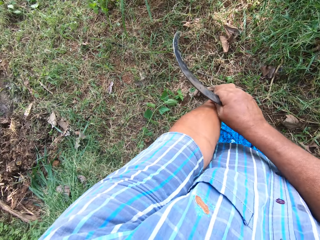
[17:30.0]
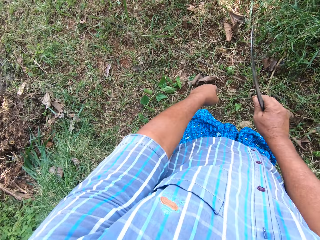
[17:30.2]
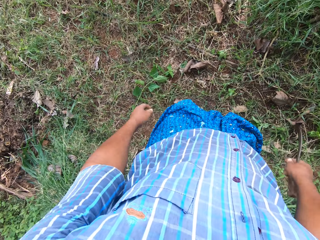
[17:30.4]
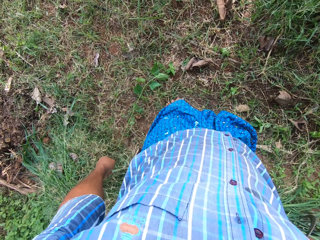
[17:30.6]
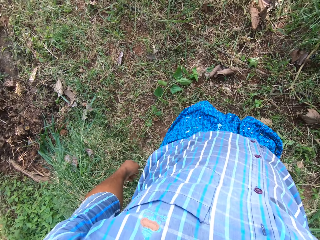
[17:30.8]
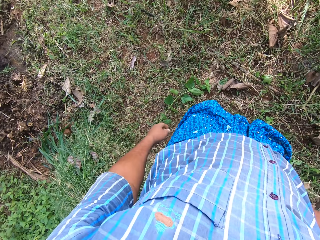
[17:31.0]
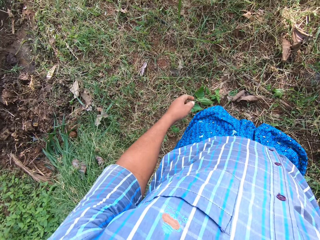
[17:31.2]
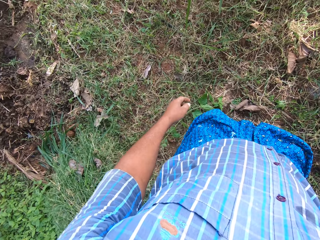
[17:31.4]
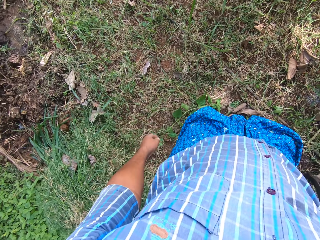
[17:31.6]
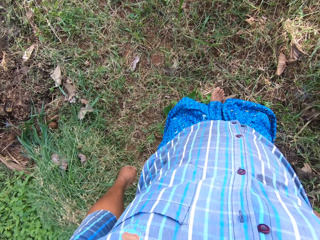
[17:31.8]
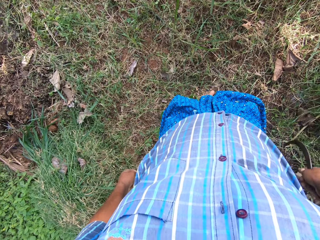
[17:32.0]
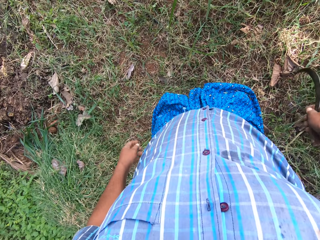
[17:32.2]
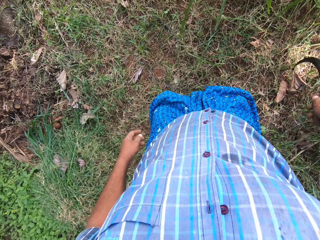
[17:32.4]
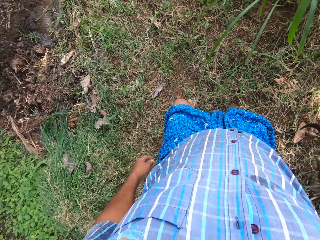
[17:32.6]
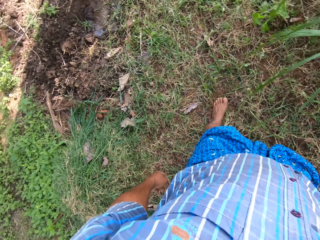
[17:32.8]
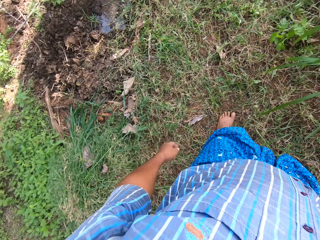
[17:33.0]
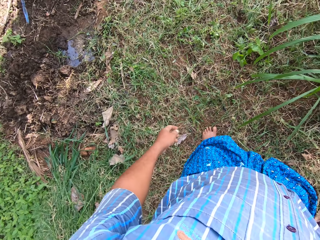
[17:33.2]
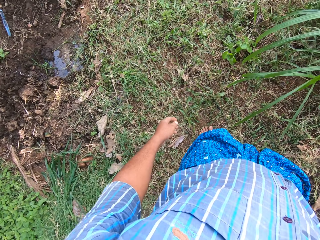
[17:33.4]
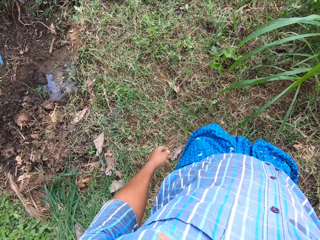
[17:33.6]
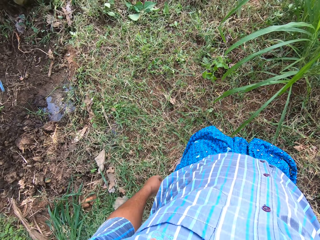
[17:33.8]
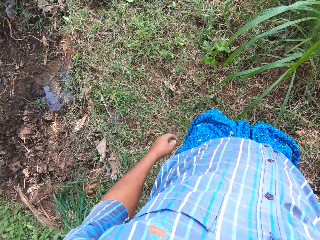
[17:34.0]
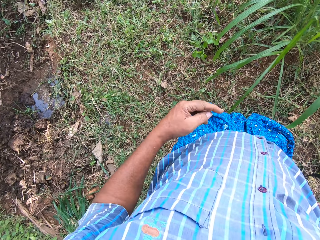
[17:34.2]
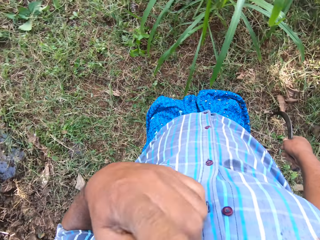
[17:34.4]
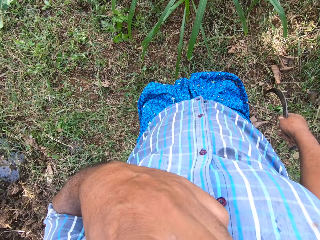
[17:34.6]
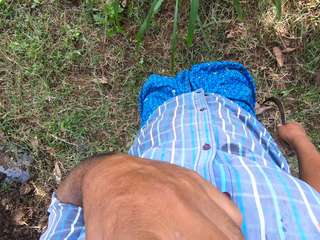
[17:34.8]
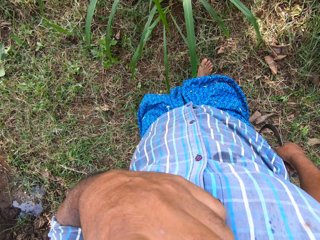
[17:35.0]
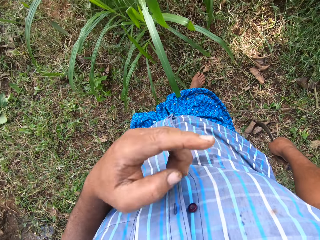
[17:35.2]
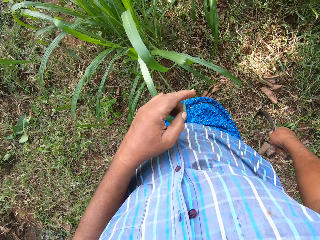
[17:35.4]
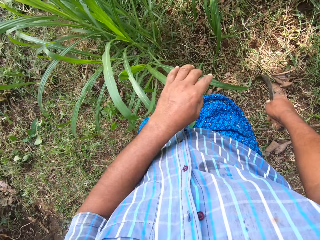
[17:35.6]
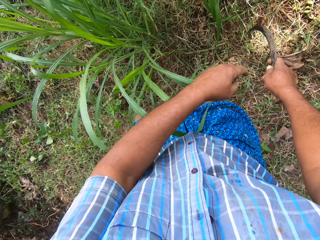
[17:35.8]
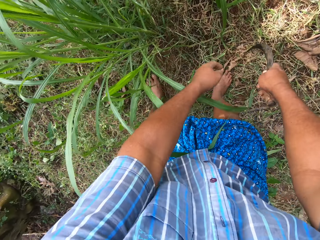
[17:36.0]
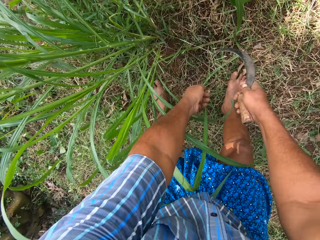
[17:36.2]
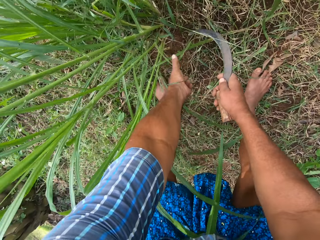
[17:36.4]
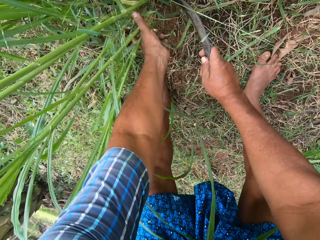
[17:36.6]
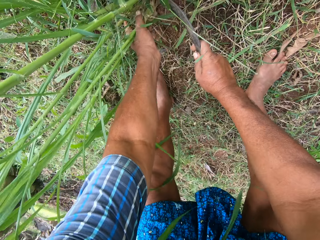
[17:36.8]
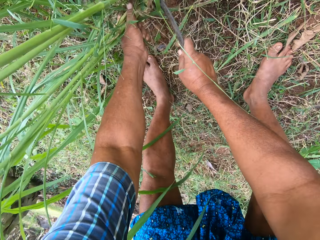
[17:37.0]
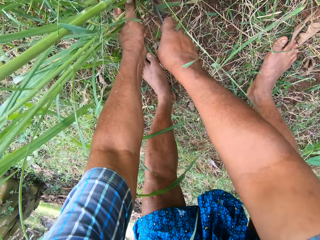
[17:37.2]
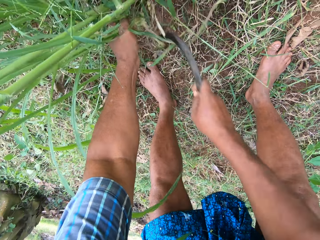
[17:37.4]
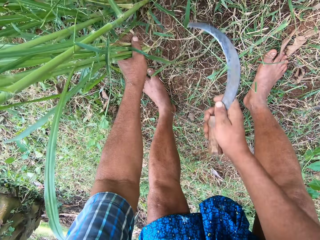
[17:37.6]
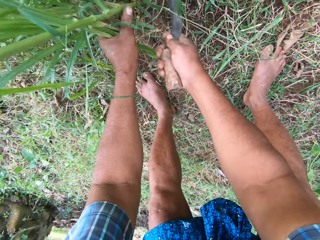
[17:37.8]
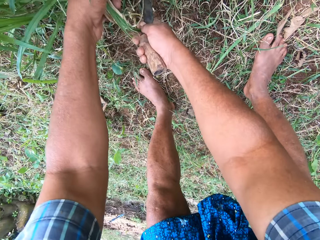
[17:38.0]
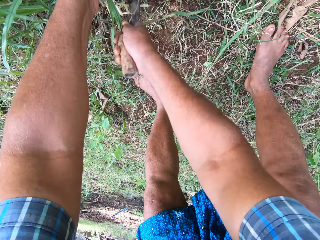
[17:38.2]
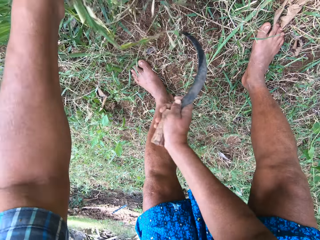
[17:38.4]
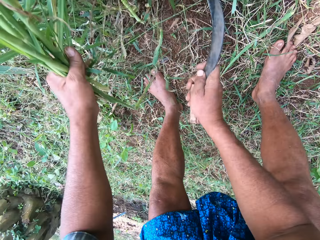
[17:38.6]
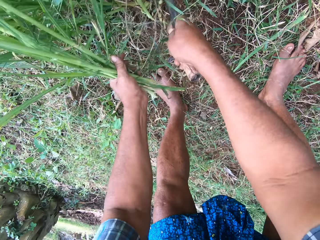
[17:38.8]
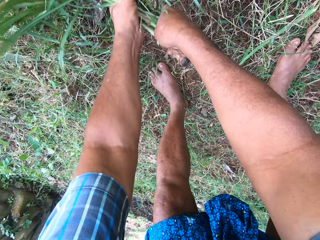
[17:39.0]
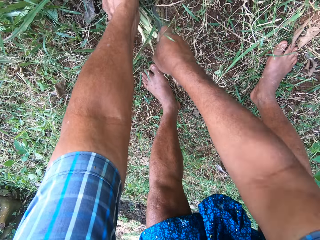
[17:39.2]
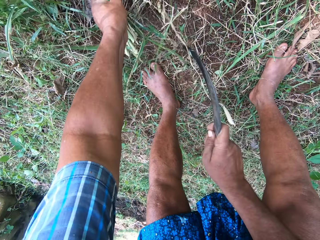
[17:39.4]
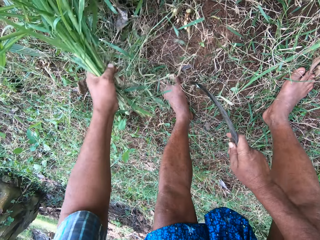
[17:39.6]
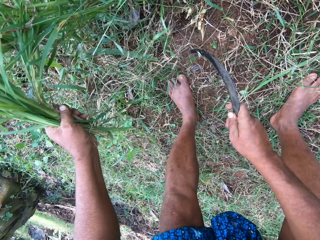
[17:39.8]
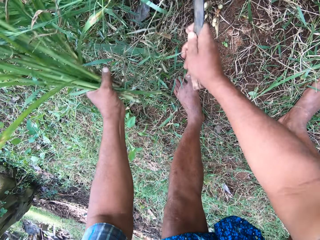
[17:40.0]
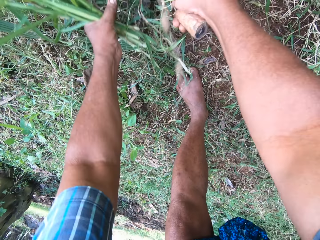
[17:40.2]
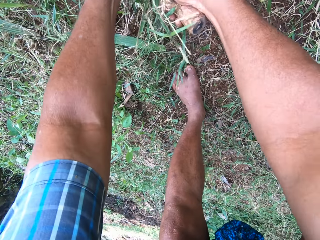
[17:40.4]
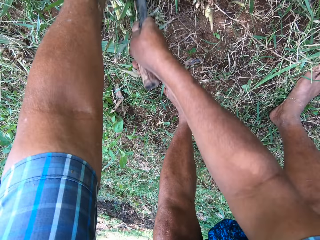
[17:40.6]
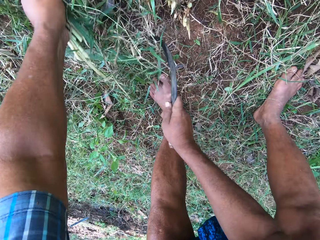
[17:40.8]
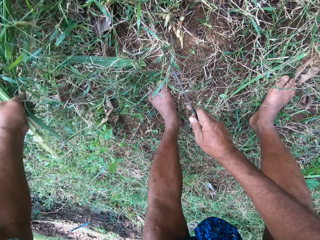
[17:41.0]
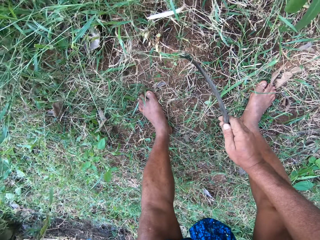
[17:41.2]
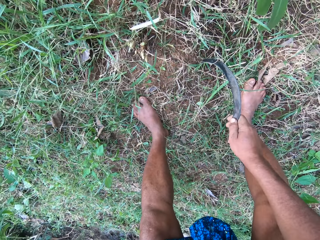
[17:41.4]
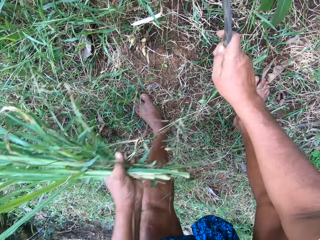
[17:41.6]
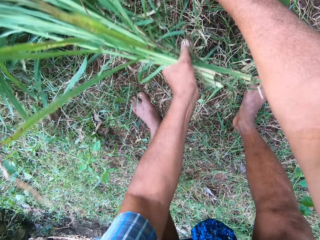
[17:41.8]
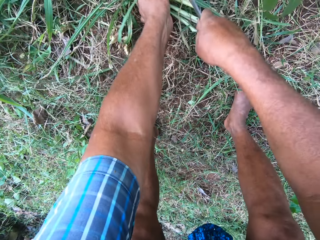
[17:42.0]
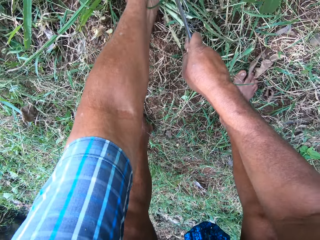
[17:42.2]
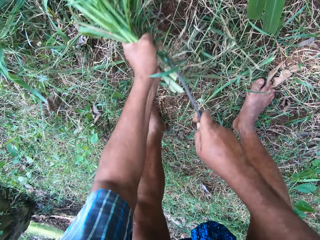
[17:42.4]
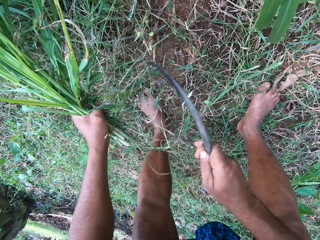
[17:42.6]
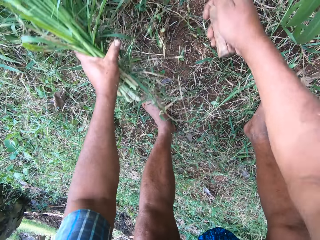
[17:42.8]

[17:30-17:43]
The camera wearer scratches his left arm. He moves both hands. He touches the face. He walks. He cuts grass with the sickle in his right hand. He moves the hand to the grass.

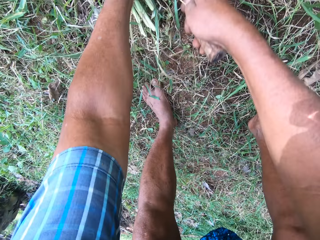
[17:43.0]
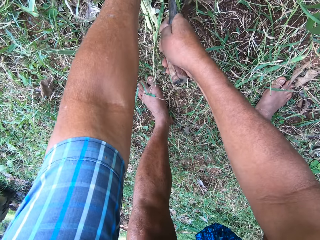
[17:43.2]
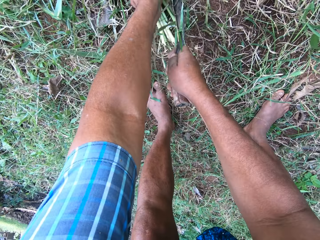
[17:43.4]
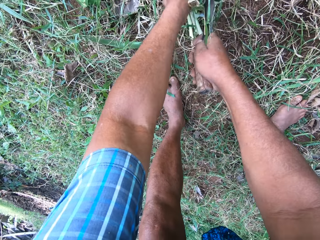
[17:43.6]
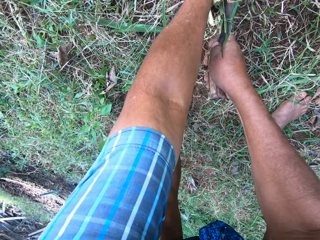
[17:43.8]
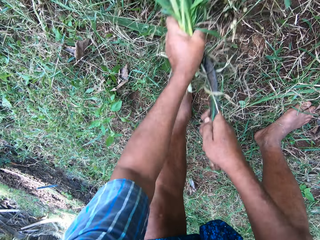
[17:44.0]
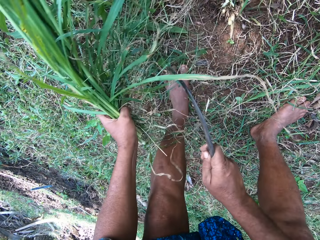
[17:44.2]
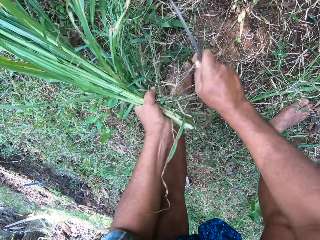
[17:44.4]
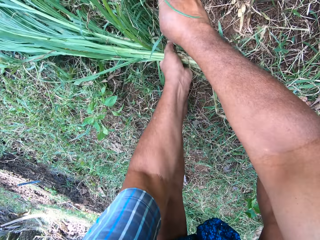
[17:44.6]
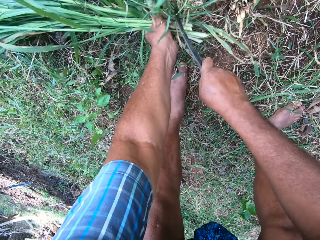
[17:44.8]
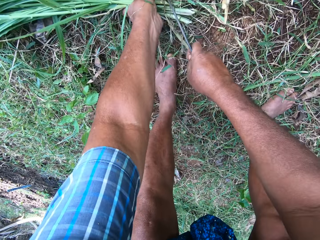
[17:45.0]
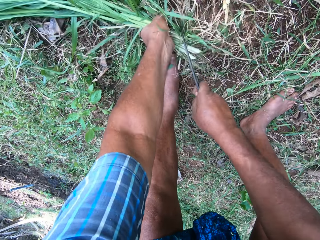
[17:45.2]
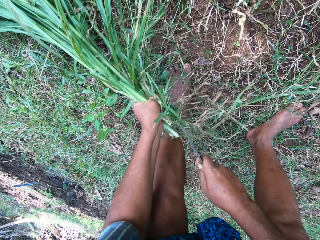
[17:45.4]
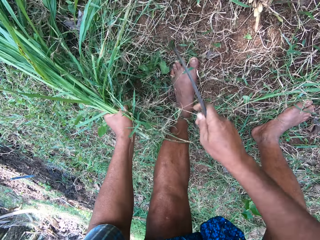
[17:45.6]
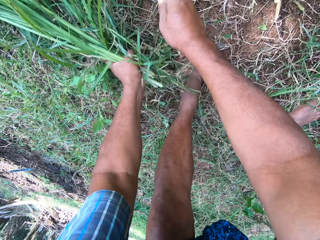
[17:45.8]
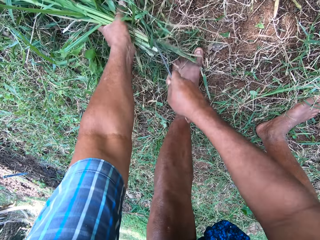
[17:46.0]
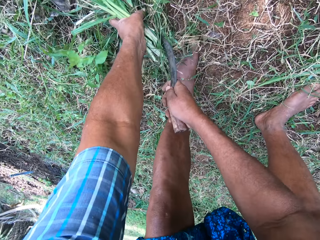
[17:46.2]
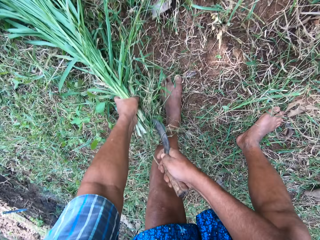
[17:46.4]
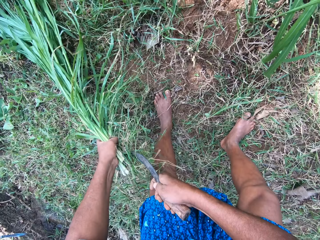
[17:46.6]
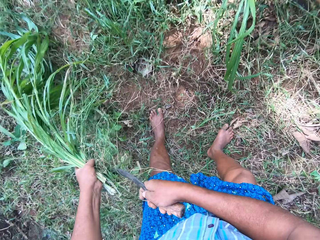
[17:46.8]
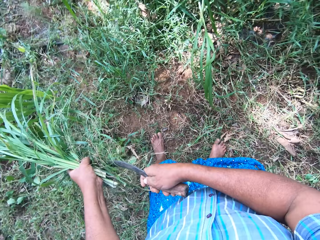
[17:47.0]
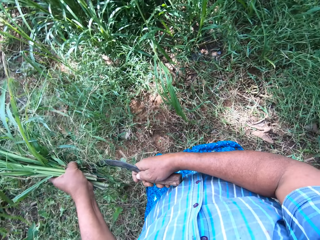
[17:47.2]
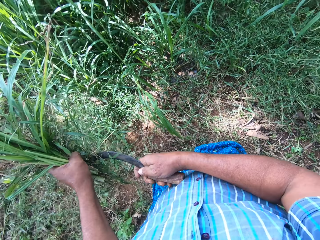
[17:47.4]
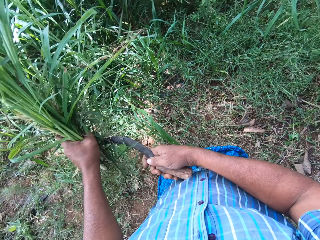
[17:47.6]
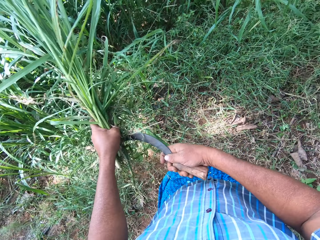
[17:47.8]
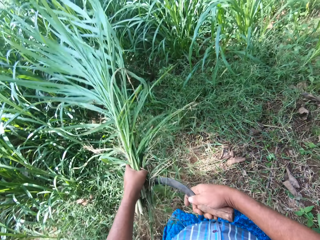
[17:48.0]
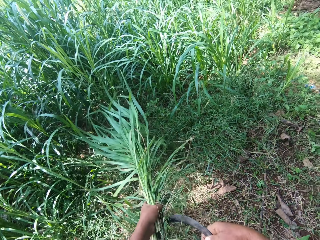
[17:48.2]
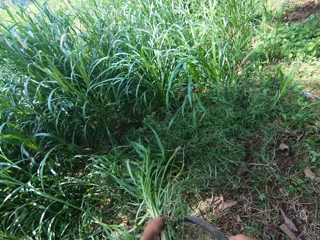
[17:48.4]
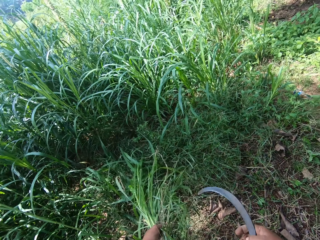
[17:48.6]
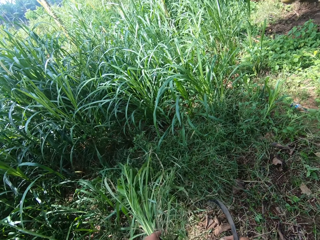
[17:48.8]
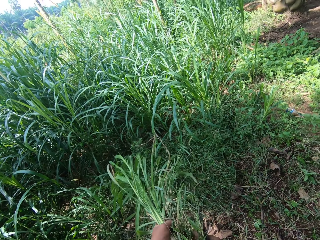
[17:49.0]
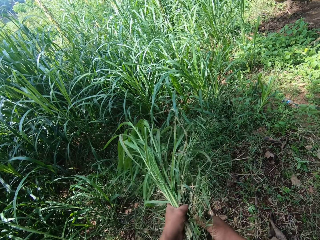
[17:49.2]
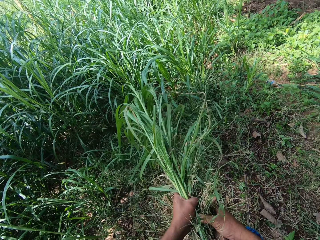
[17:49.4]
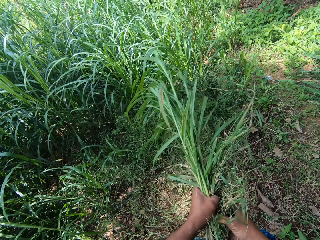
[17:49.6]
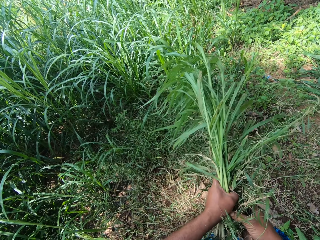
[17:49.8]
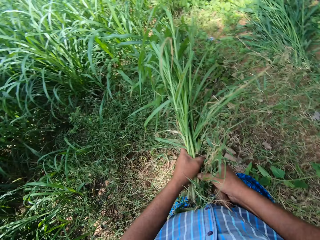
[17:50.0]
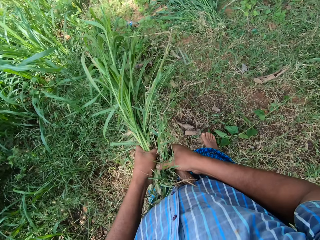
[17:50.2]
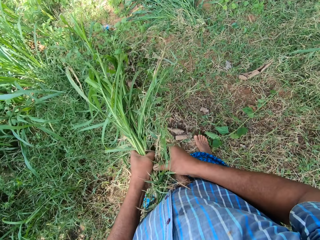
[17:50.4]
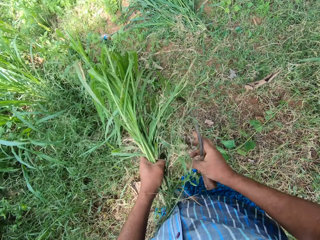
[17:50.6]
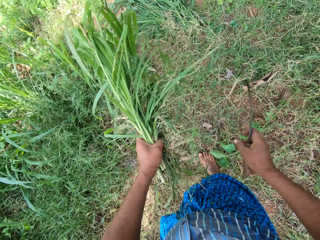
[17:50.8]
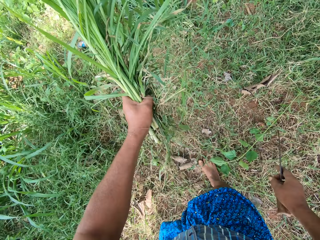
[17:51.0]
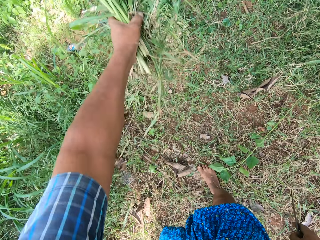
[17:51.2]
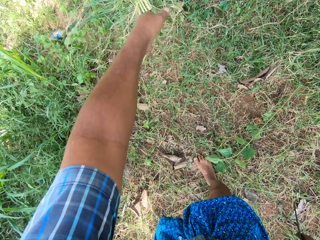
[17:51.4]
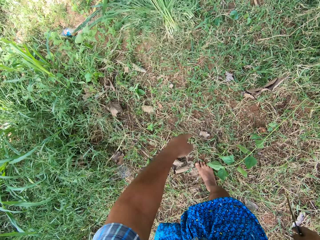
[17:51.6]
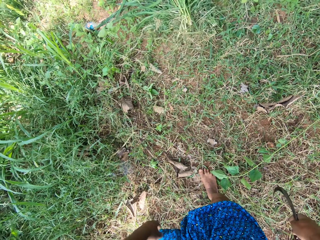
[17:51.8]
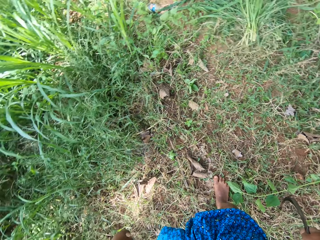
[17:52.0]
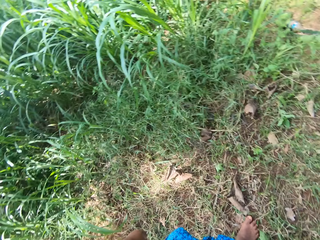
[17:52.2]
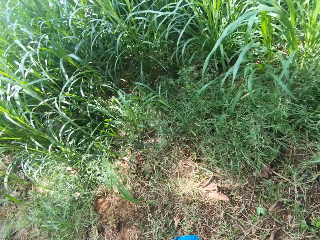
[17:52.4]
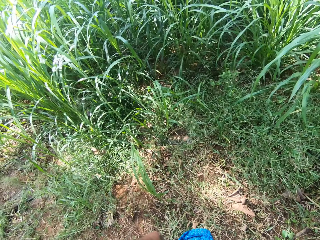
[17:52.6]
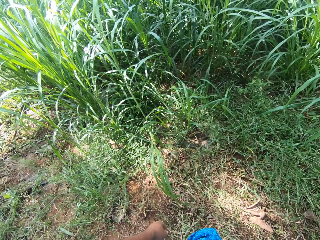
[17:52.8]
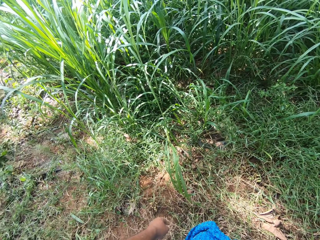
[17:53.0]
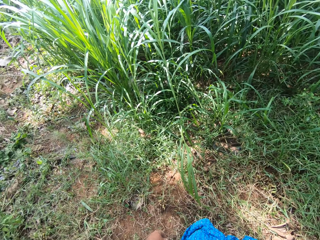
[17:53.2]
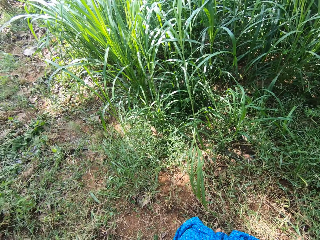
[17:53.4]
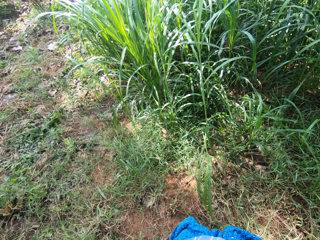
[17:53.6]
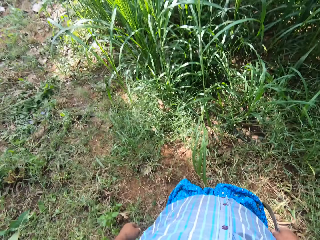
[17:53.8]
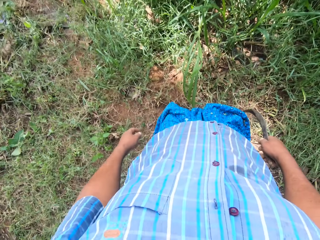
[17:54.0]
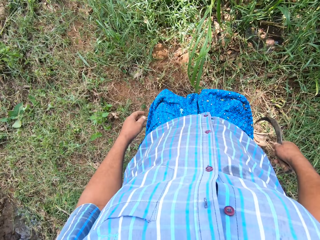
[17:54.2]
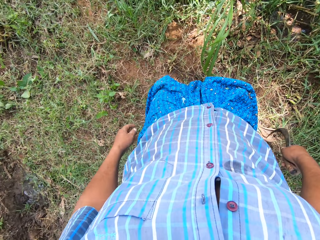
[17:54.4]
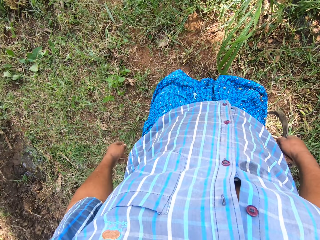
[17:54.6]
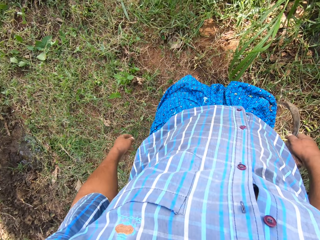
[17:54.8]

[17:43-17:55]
The camera wearer holds the grass. They drop the Napier grass on the pile of grass.
